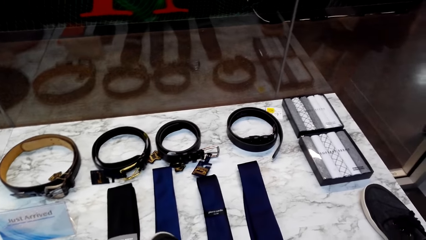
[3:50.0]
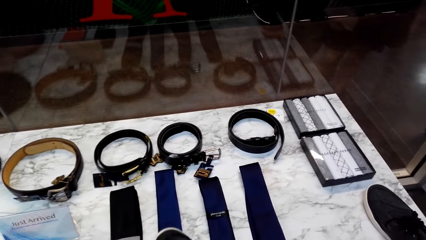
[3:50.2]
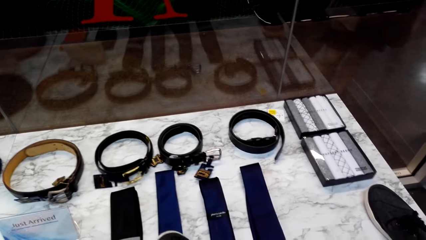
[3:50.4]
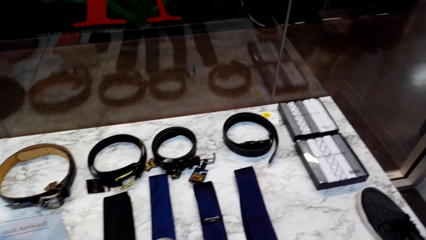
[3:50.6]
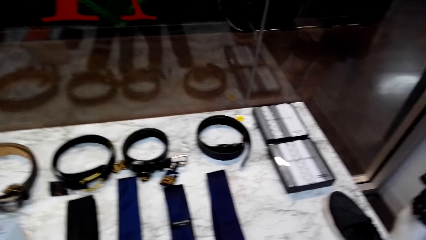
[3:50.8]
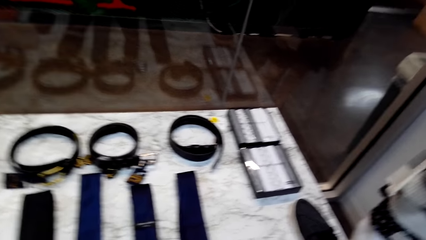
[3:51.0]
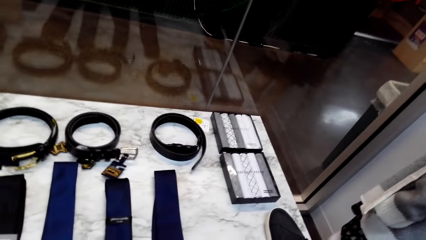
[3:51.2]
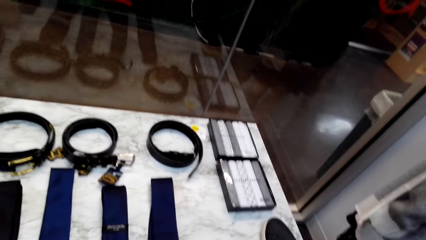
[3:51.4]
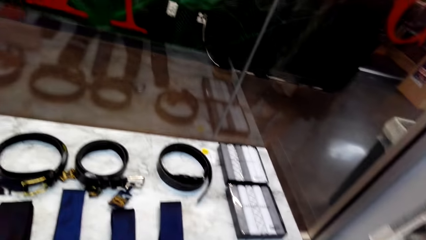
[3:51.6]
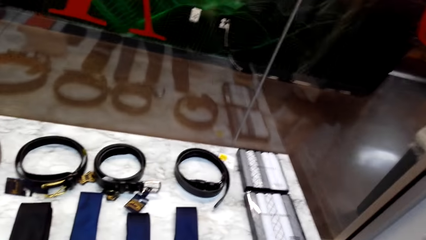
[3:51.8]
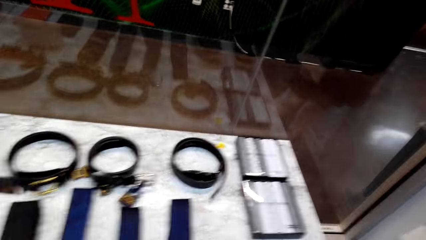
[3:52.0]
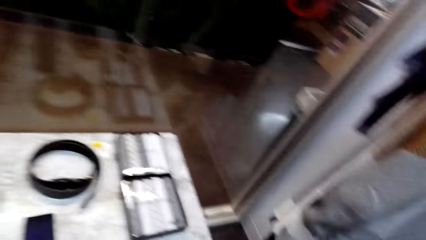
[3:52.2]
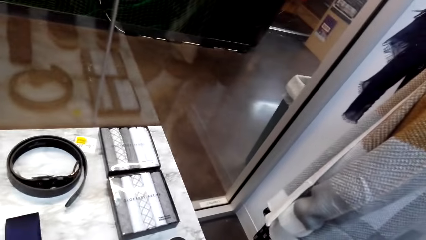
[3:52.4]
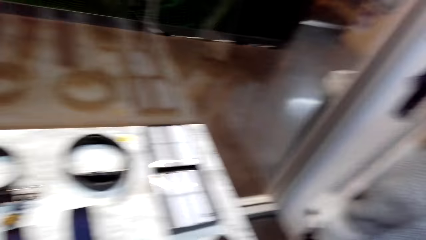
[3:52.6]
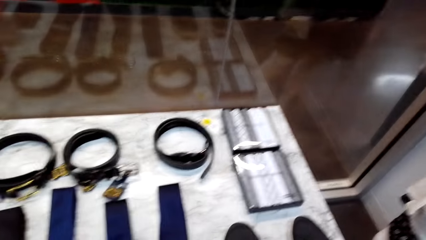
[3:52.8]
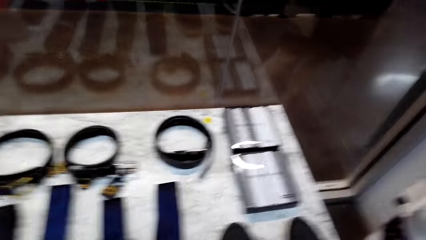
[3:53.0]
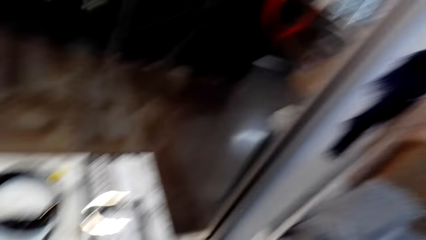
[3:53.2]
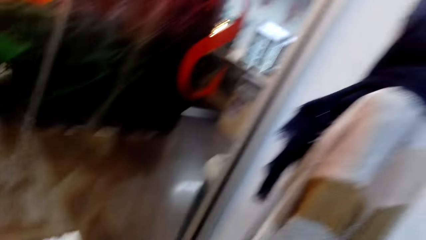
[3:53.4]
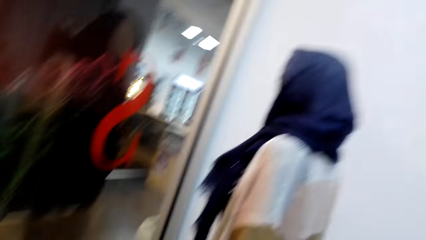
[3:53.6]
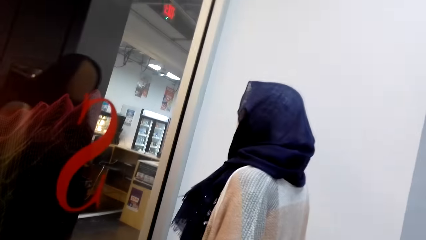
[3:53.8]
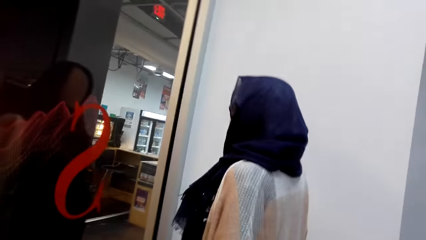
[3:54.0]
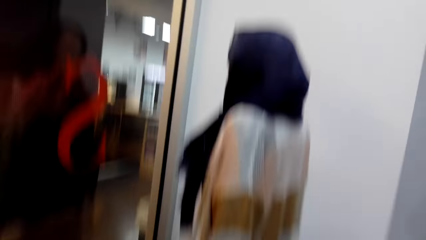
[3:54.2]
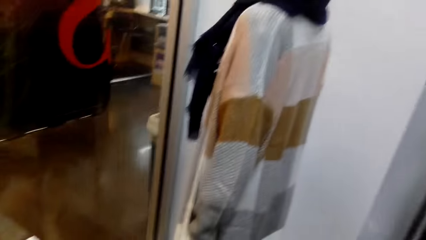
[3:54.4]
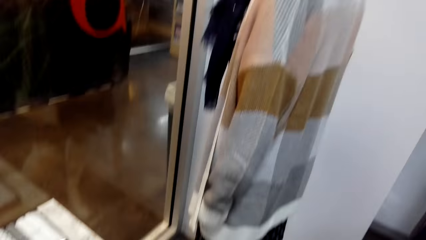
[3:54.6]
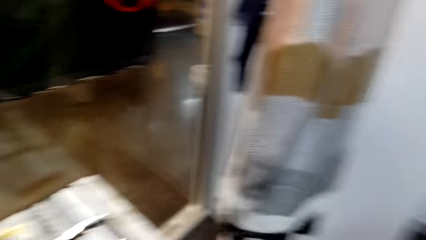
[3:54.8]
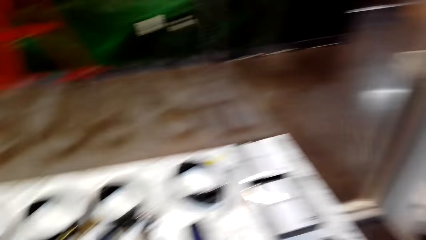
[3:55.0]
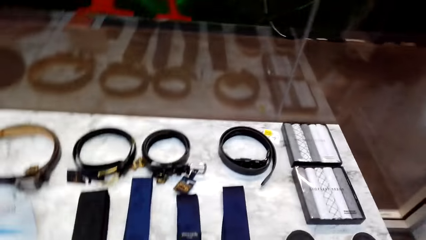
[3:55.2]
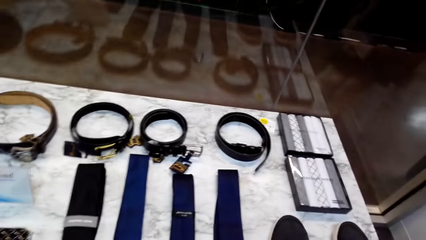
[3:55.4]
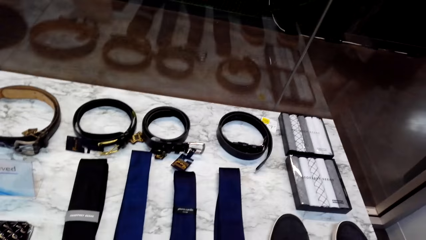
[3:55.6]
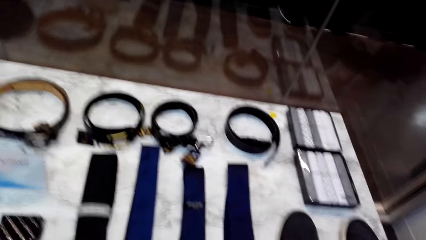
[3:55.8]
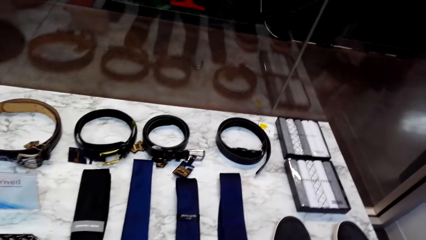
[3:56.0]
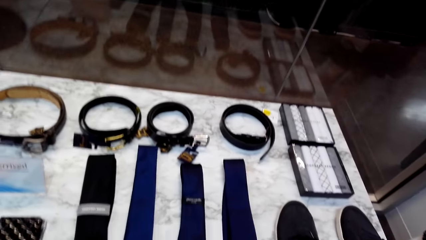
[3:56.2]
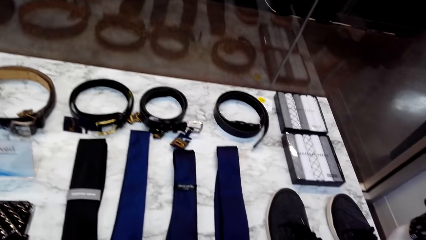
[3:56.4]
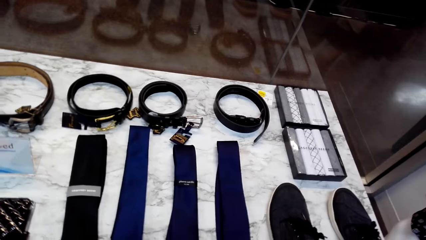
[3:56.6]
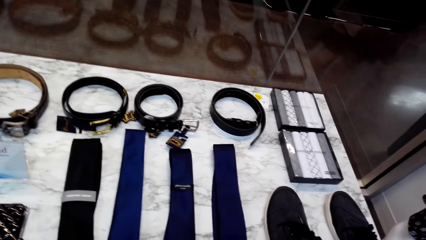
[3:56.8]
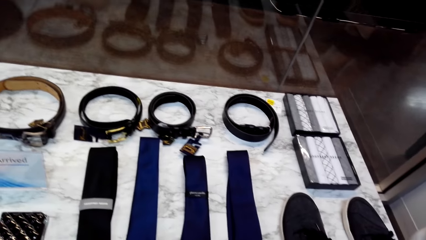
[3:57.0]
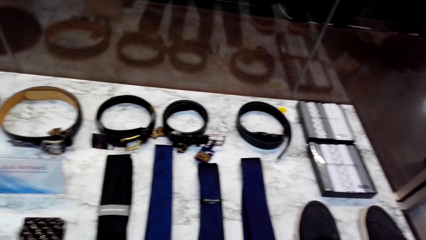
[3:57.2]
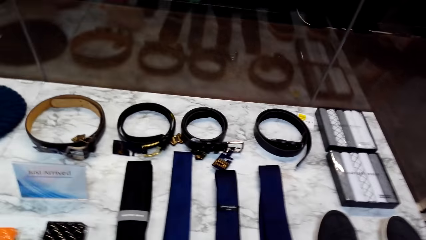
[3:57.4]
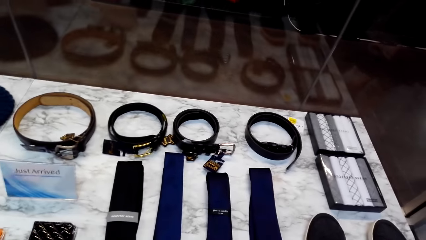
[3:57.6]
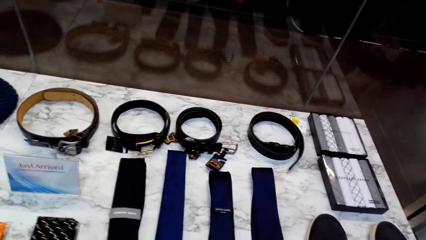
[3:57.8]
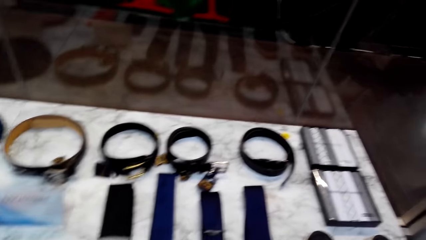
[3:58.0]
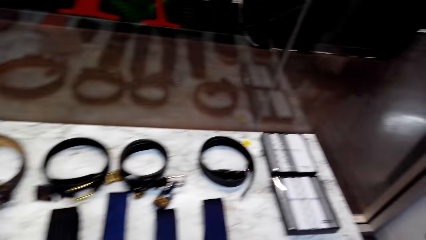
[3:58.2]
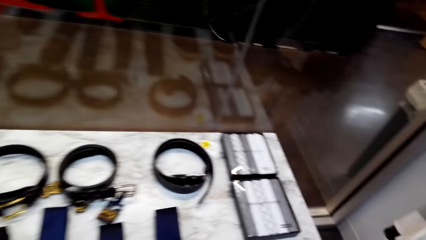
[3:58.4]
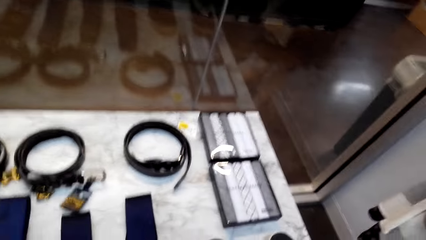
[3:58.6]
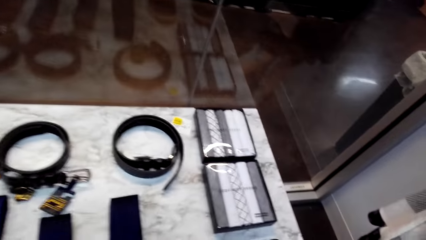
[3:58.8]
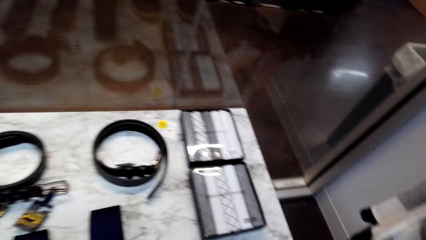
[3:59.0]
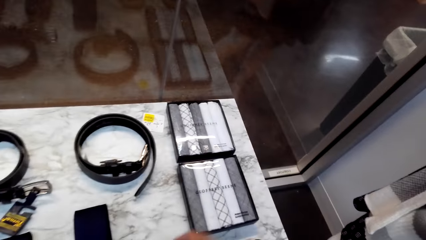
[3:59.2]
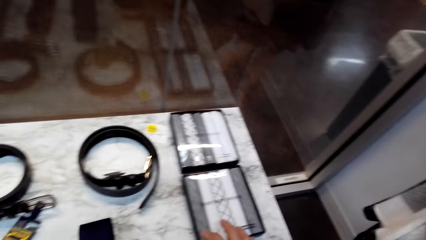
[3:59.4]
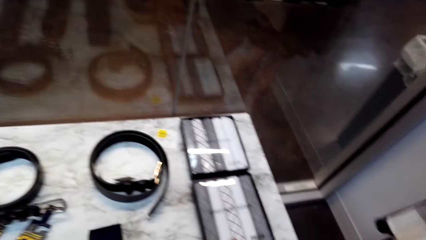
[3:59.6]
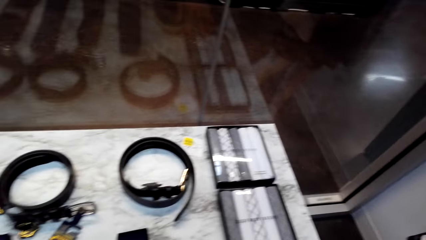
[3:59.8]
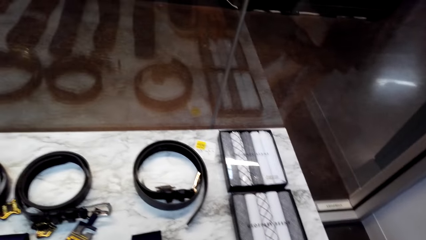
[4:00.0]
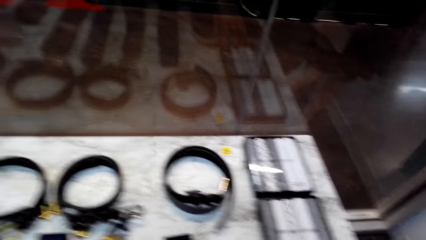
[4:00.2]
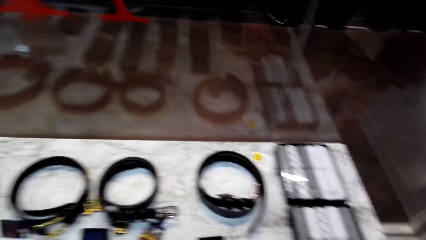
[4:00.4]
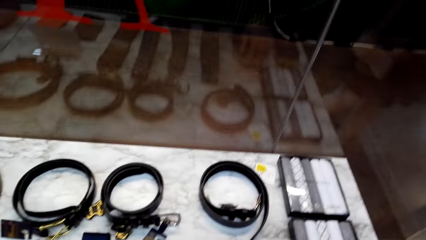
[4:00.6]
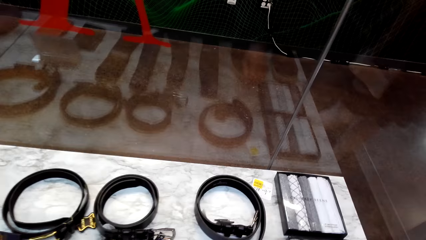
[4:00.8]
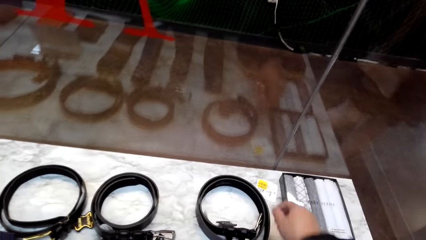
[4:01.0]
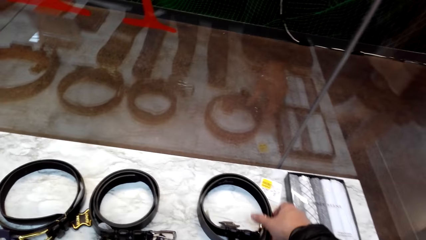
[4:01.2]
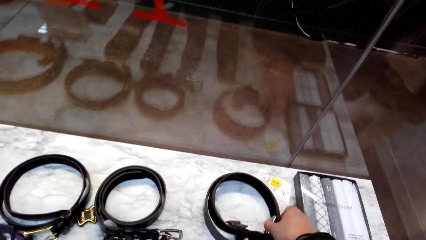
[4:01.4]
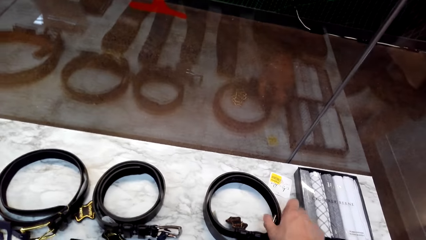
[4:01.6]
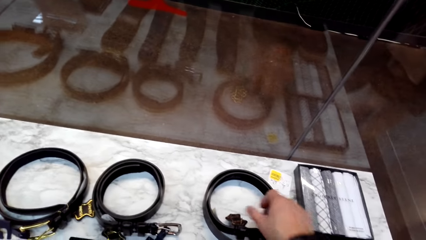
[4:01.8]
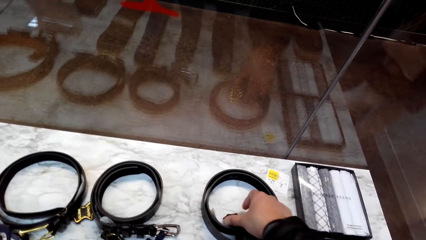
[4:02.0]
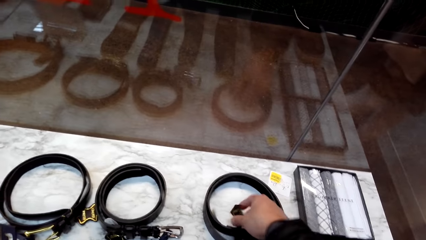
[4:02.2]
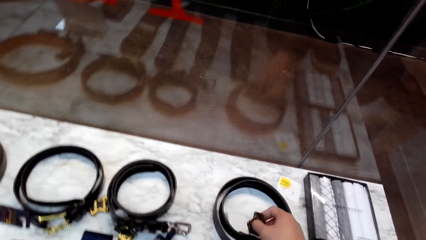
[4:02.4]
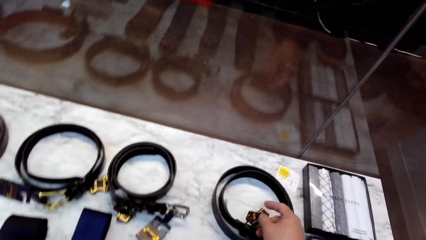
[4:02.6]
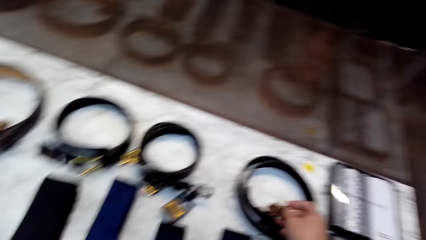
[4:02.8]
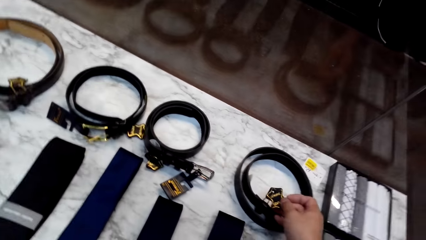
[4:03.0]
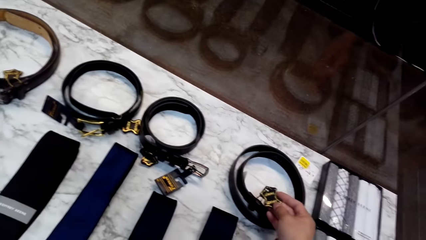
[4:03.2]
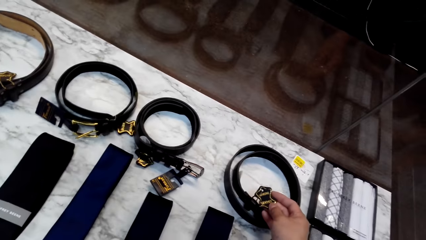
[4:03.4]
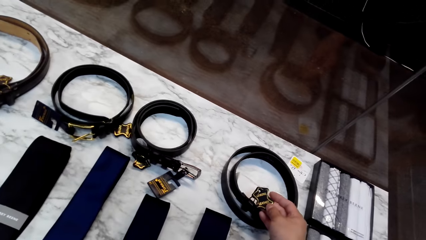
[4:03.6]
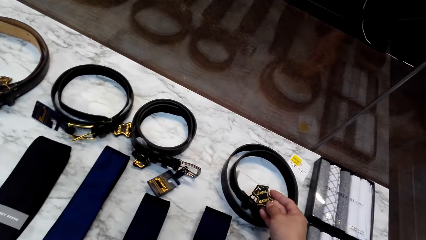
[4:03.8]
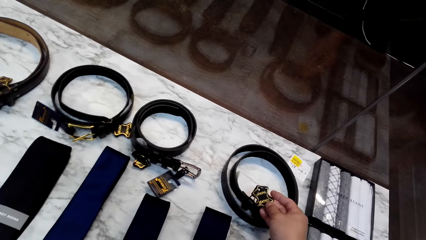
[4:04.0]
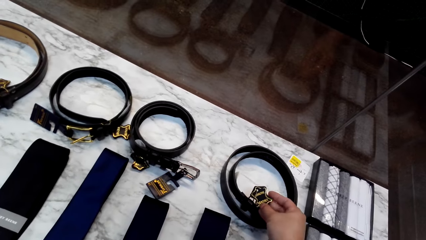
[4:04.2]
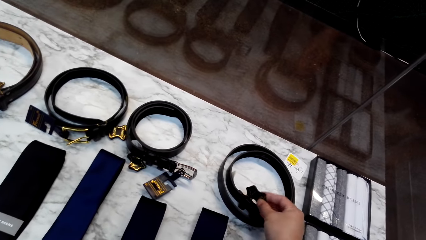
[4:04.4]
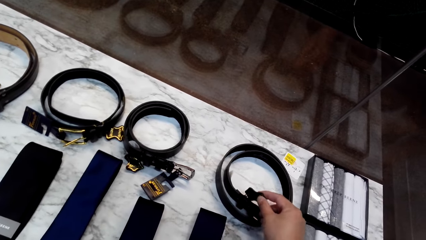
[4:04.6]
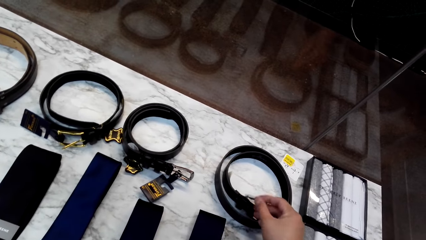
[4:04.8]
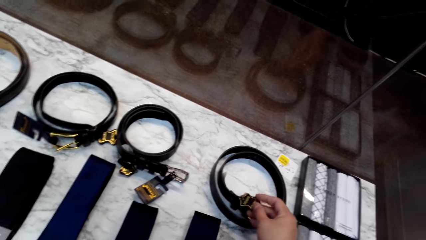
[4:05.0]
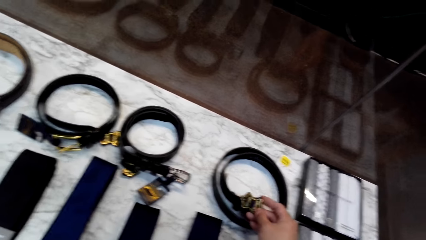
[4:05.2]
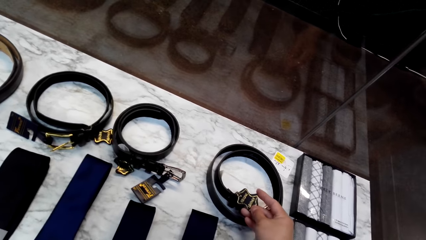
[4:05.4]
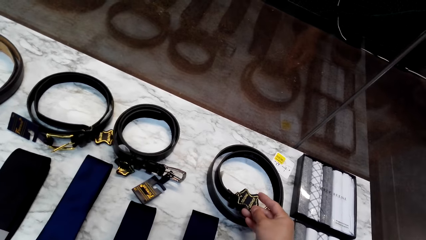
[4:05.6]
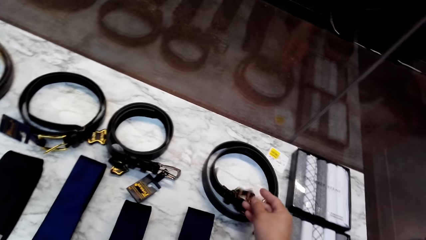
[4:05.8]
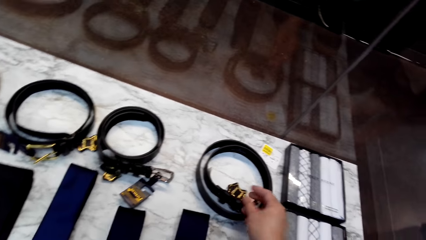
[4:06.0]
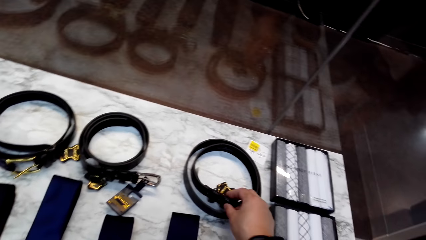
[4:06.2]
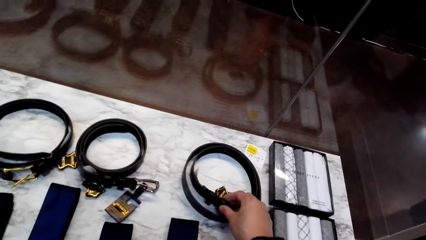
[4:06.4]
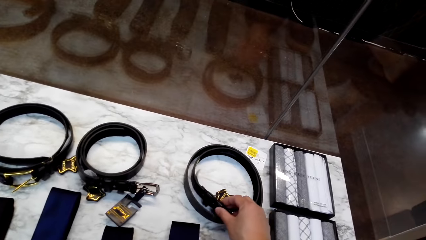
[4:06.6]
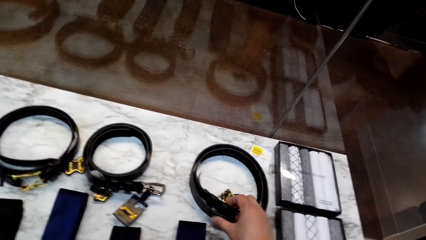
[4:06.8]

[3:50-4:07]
The camera wearer puts back the shoe on the table. They look around the cloth store. They take a look on a belt. They pick up the waist belt on the table. They check the belt tag. They hold the belt label.
